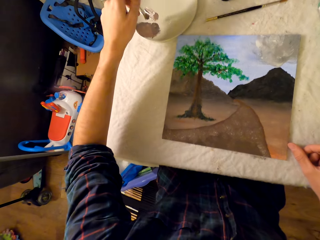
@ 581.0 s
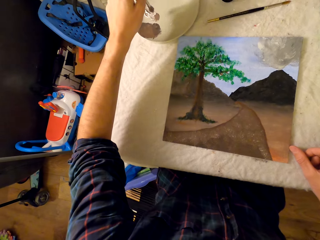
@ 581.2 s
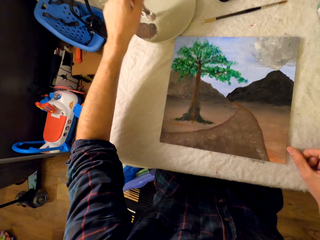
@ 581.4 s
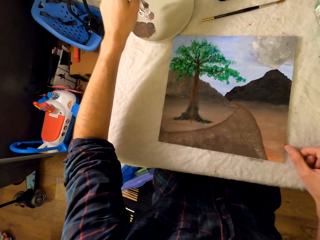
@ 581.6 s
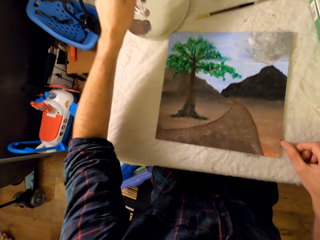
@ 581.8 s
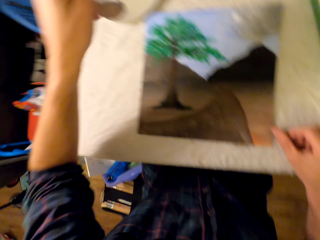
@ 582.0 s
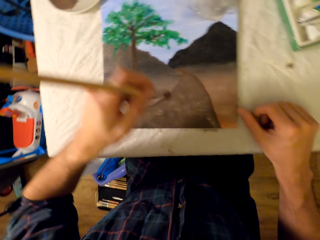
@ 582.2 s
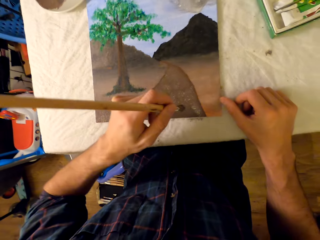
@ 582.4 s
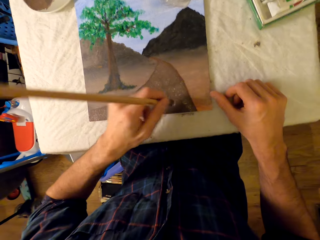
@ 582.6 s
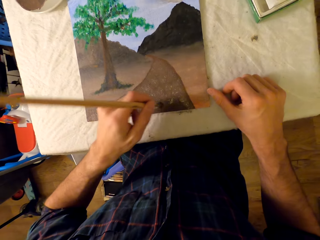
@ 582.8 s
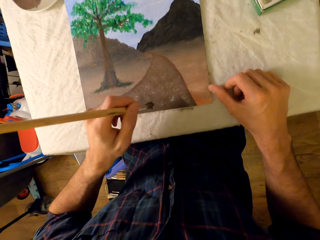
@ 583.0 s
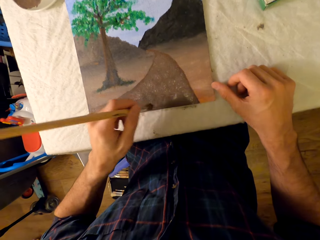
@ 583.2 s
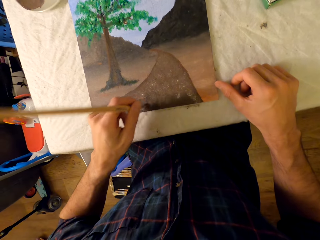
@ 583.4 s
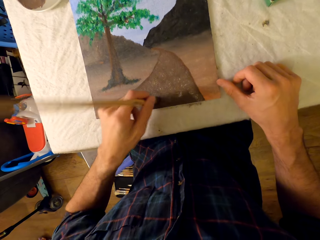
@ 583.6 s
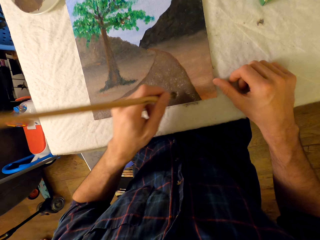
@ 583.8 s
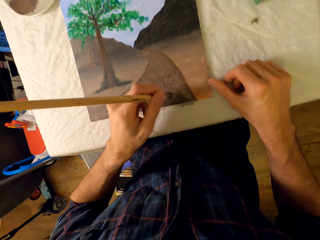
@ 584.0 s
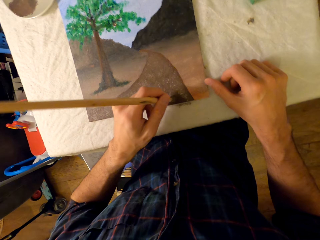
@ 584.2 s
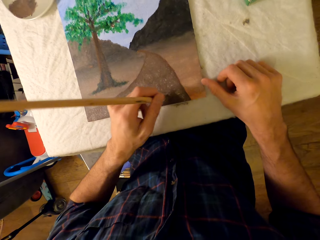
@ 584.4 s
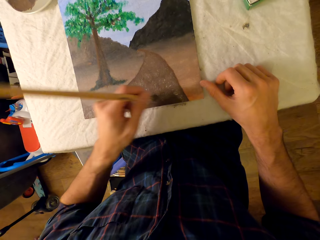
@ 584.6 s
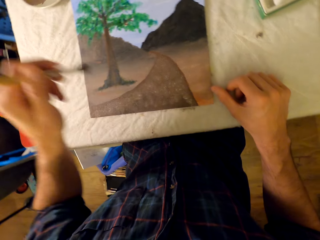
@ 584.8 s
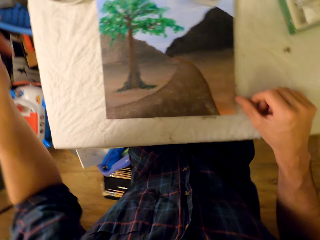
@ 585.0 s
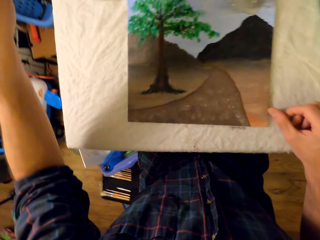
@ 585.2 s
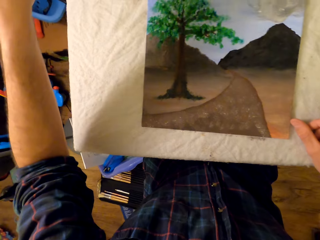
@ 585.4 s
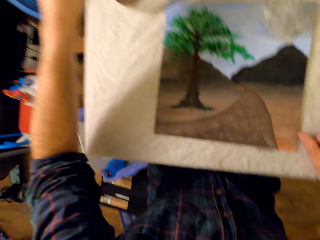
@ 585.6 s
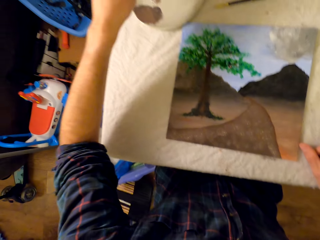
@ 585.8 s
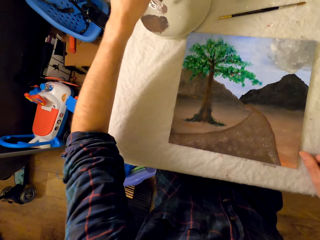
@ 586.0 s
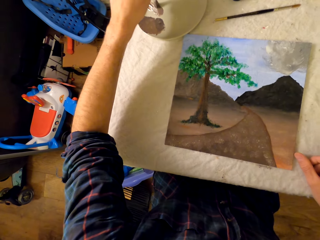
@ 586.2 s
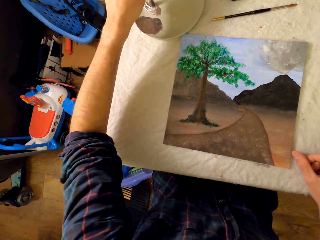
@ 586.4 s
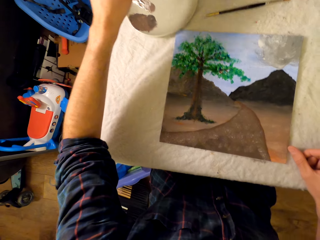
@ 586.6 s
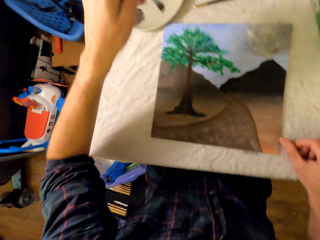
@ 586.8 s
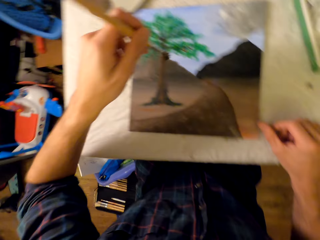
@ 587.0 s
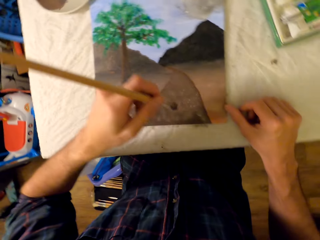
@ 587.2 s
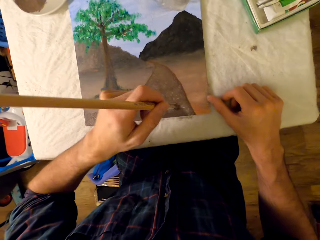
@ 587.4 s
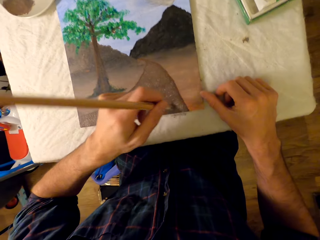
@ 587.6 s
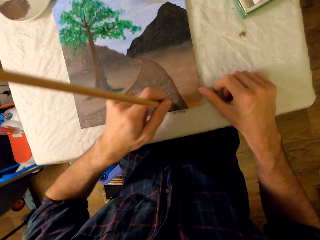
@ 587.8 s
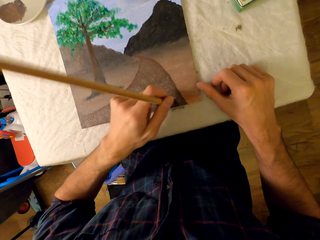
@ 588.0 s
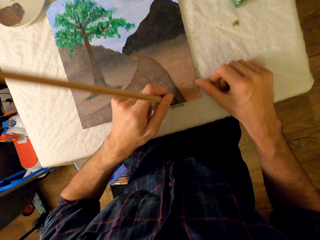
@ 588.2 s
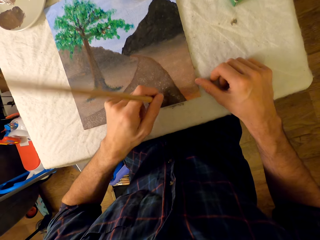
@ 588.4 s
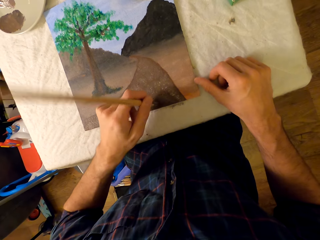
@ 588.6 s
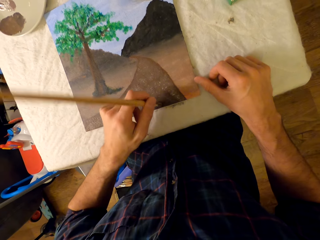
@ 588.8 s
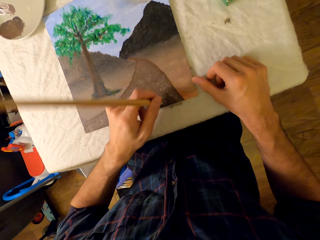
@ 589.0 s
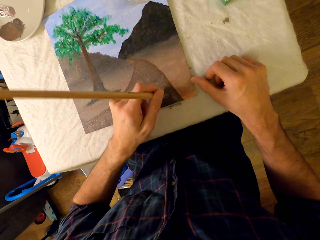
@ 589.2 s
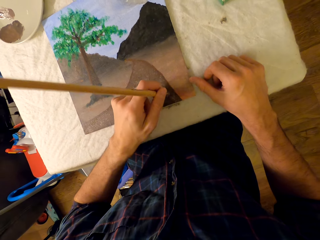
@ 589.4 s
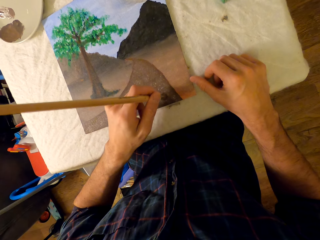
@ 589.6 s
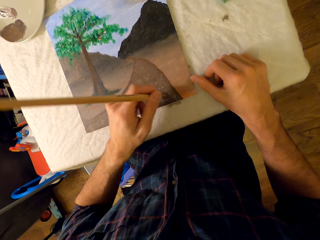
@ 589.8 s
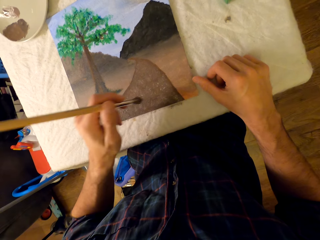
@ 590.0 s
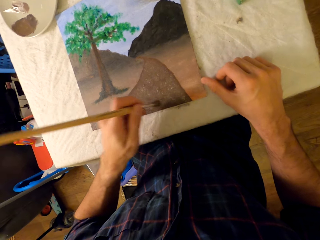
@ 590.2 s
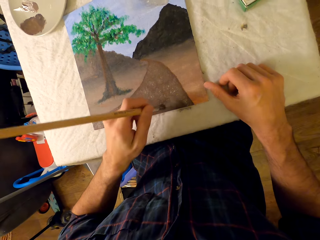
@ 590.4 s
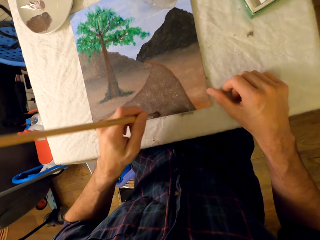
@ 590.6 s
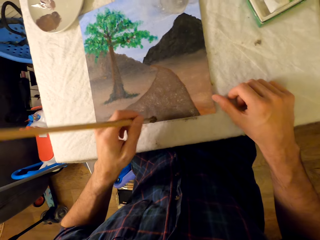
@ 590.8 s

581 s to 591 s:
The camera wearer rubs a pen brush in the ink. They paint a picture with the pen brush. They rub the pen brush in the ink. They paint the picture with the pen brush.

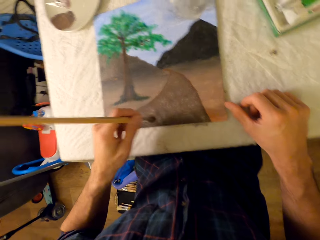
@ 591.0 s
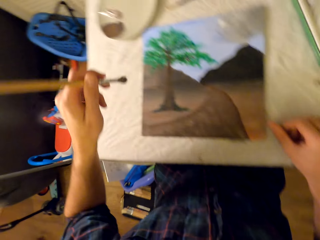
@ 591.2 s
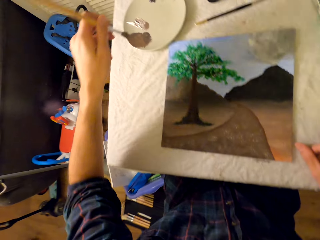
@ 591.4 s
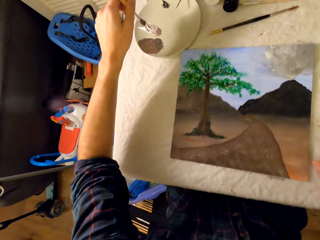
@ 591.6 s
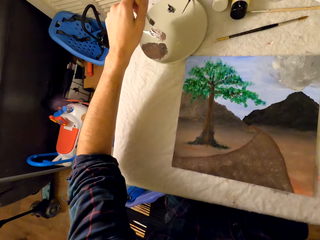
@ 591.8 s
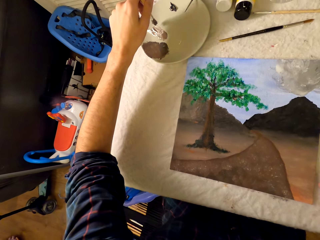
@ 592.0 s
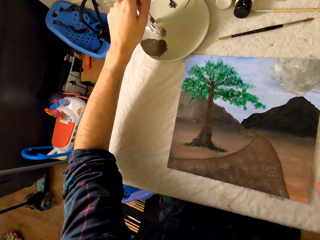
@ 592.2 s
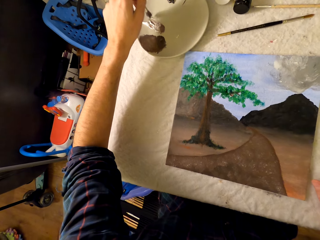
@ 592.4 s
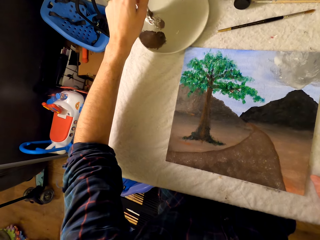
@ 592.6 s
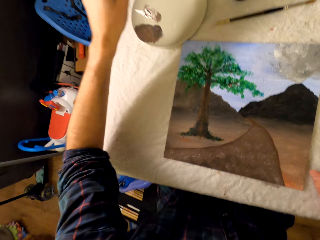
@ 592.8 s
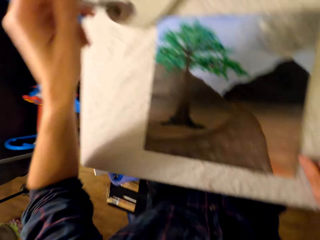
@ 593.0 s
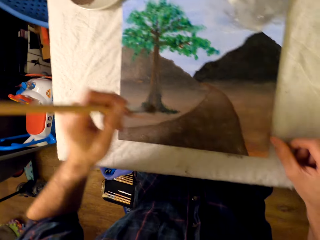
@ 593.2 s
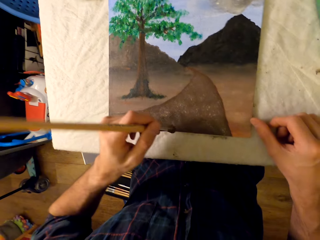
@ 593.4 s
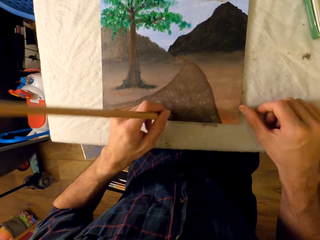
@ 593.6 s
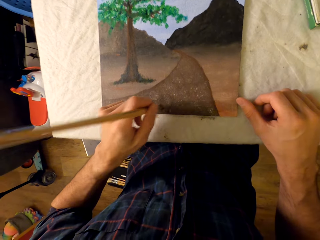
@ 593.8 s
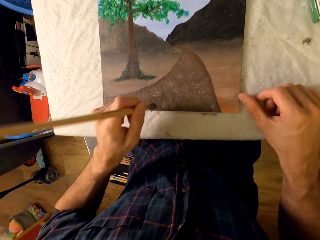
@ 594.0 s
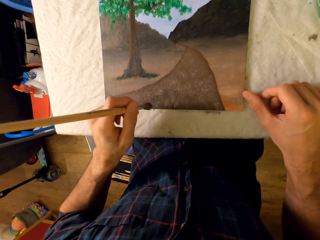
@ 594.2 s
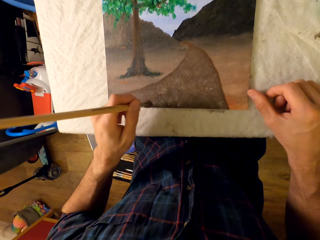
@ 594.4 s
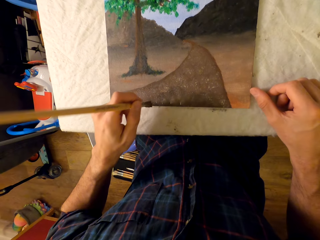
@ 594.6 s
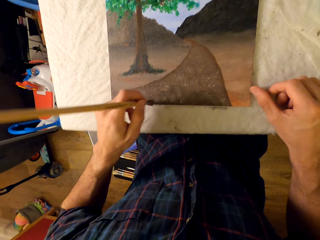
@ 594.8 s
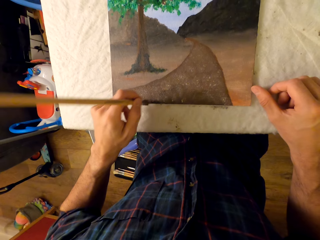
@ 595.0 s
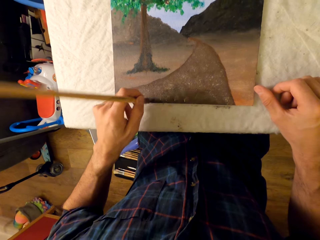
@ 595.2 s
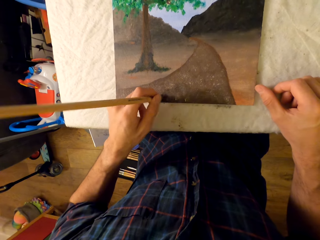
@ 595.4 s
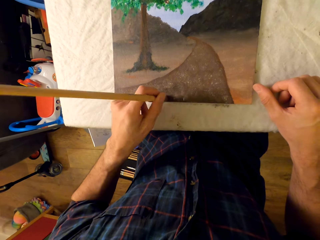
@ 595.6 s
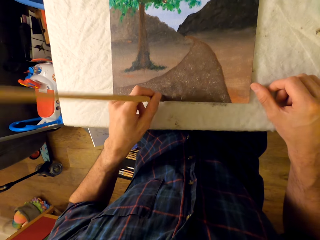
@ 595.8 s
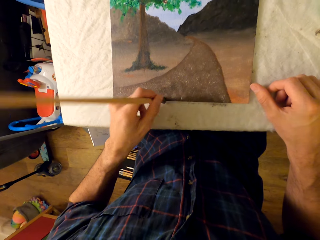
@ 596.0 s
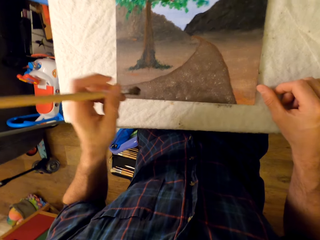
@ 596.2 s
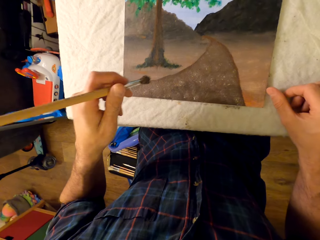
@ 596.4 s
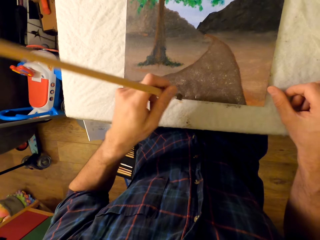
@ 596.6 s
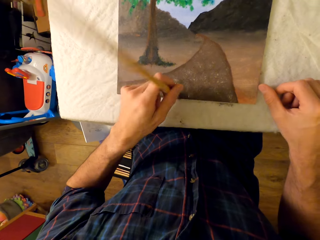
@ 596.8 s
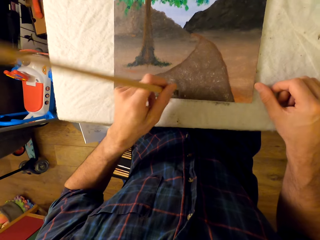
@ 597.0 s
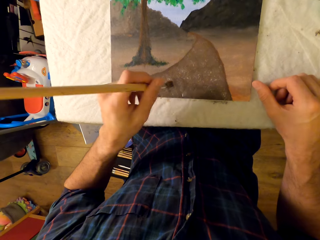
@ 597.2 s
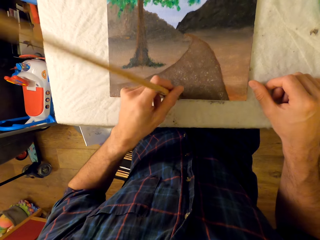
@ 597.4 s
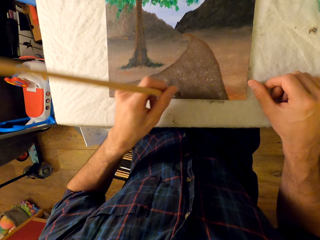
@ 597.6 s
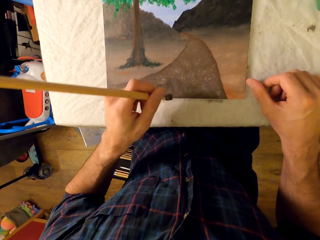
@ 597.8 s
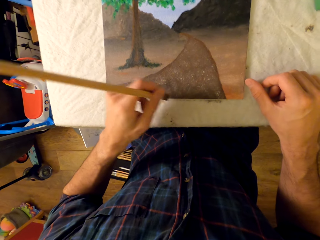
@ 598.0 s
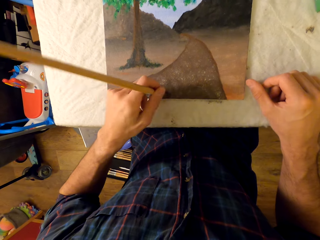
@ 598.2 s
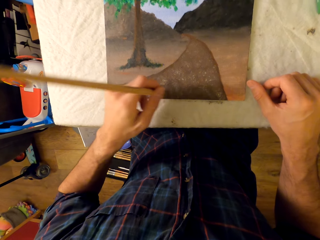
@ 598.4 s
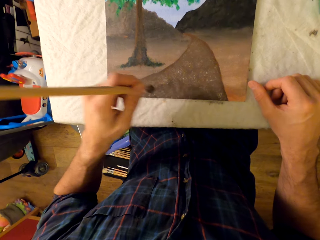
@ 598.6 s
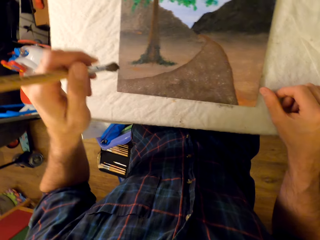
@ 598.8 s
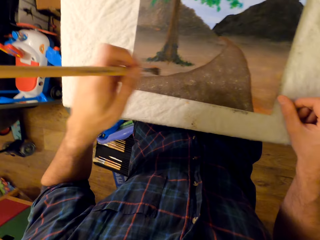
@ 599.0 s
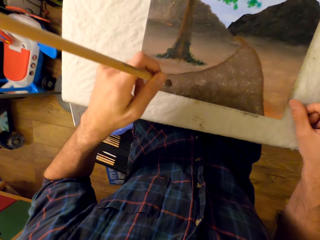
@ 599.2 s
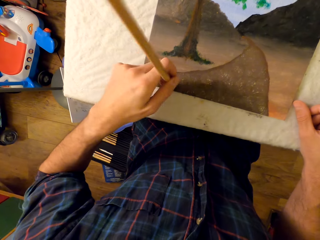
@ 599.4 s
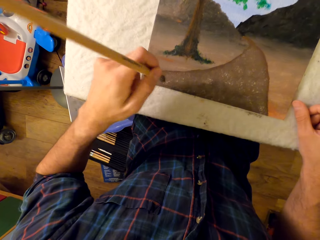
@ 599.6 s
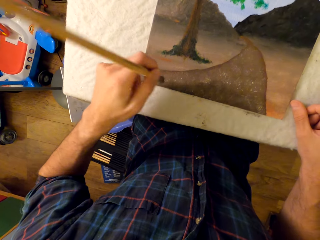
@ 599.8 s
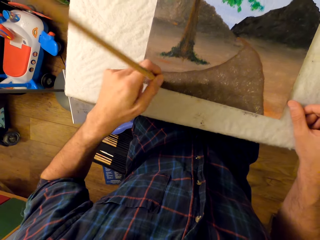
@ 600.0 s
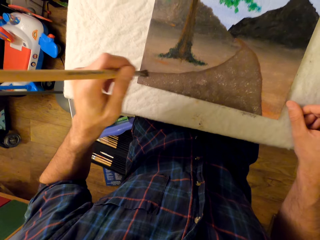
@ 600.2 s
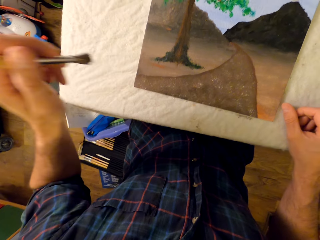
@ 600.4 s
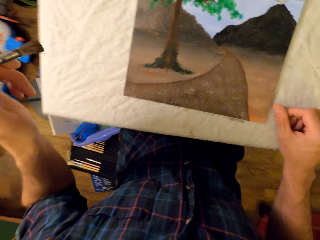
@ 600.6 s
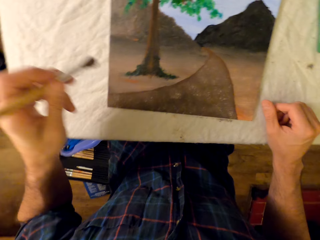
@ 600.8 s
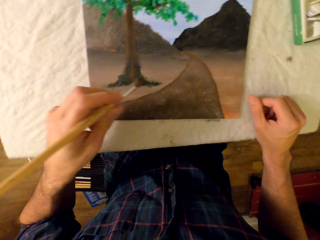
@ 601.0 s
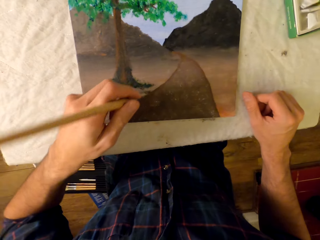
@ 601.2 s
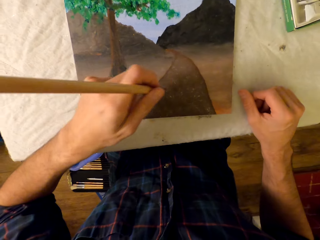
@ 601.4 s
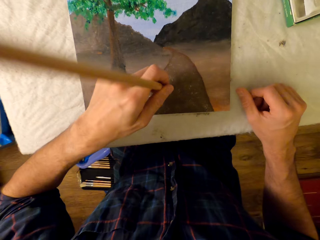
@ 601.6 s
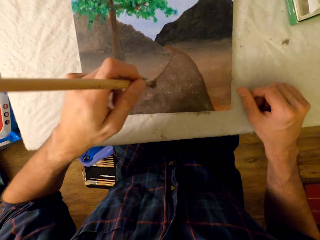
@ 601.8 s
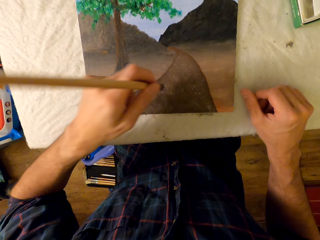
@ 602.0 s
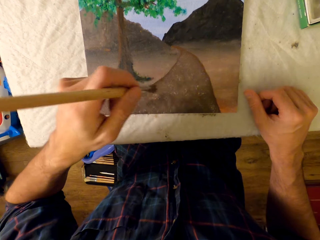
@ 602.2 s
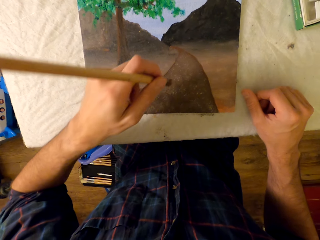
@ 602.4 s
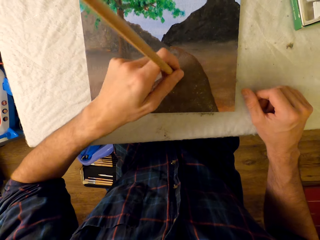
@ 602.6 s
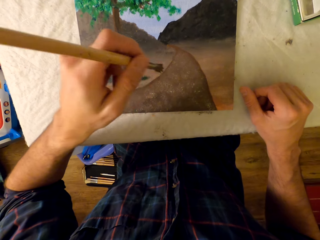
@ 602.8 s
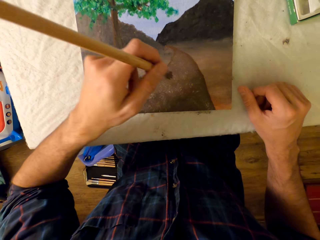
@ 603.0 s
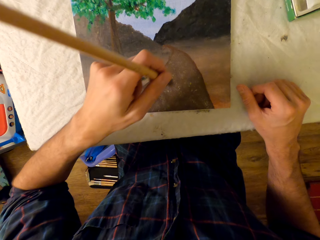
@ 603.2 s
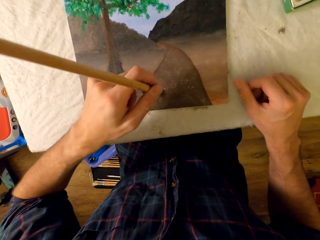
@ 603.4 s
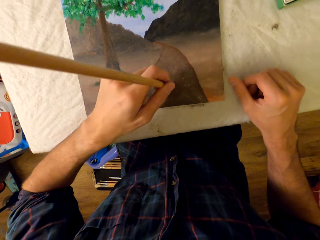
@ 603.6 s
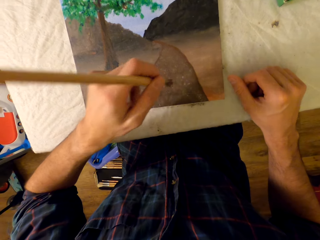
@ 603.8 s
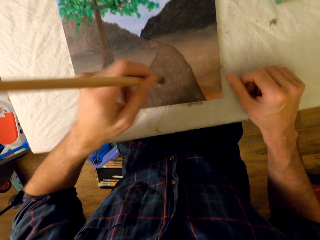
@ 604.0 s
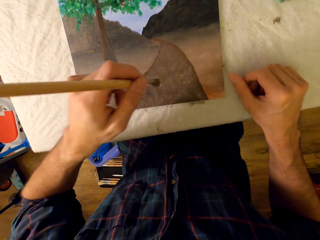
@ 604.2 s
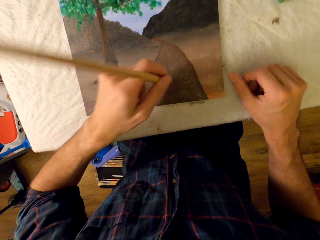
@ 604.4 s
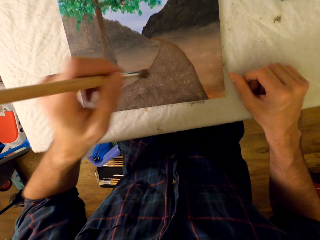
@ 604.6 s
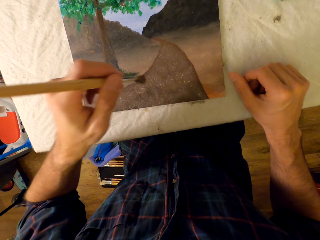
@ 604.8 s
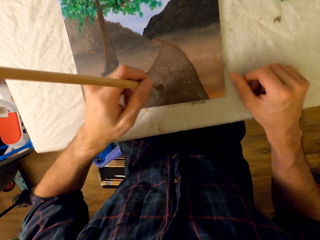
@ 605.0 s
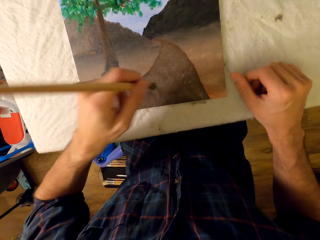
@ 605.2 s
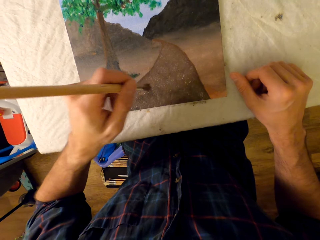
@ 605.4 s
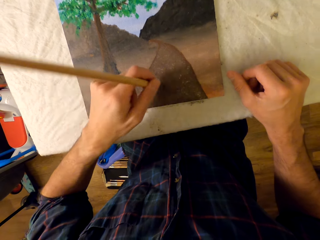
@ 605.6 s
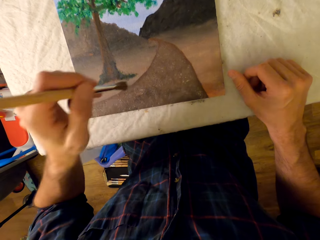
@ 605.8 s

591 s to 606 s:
The camera wearer dips a brush in paint. They rub the pen brush in the ink. They paint a picture with the pen brush.
